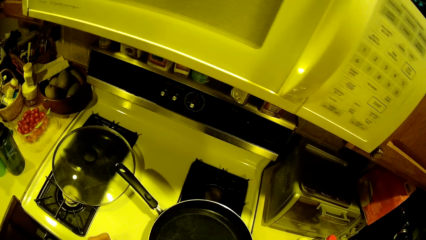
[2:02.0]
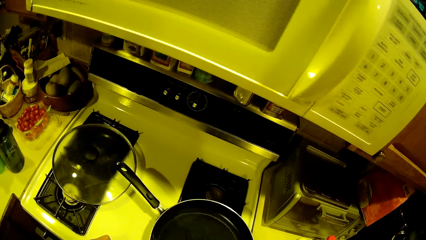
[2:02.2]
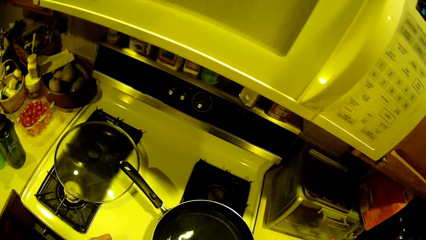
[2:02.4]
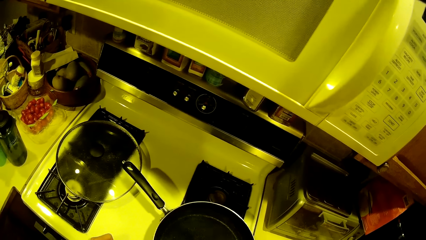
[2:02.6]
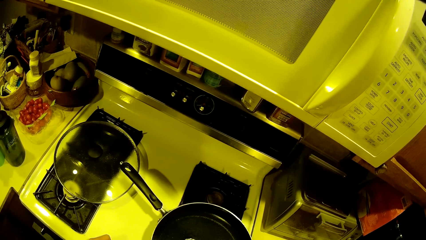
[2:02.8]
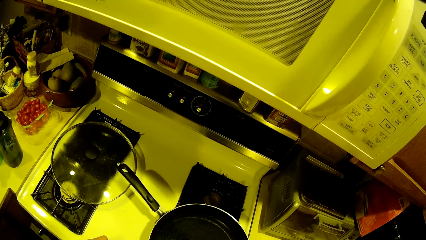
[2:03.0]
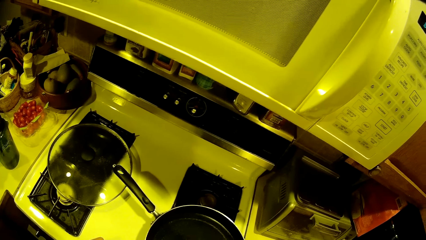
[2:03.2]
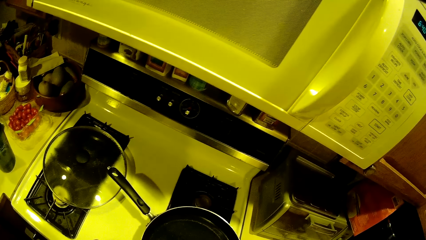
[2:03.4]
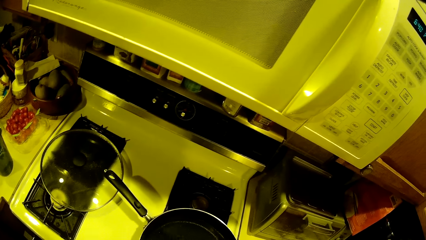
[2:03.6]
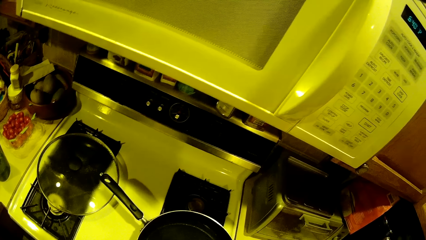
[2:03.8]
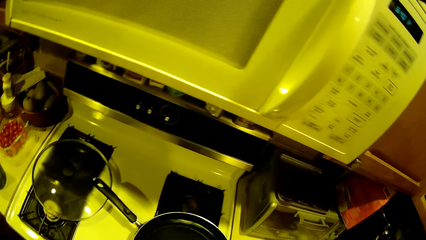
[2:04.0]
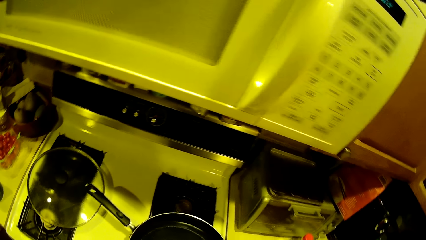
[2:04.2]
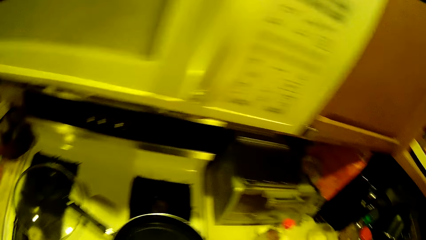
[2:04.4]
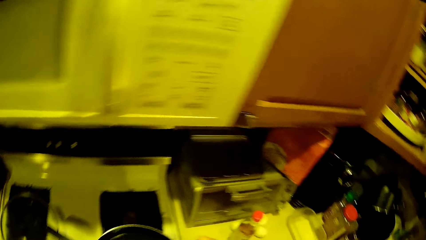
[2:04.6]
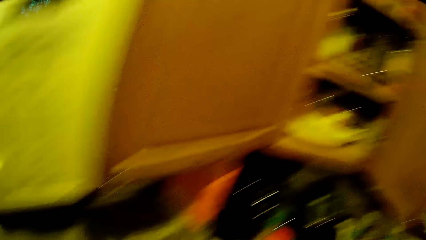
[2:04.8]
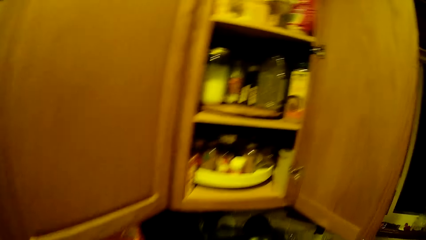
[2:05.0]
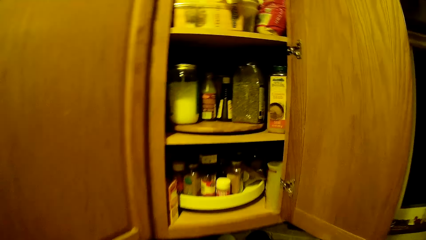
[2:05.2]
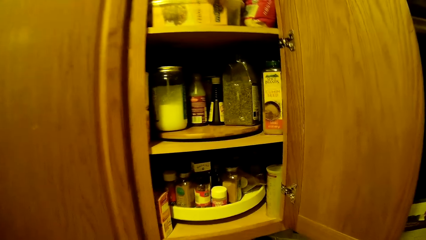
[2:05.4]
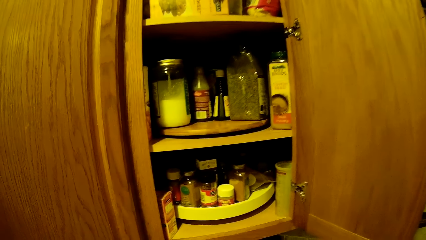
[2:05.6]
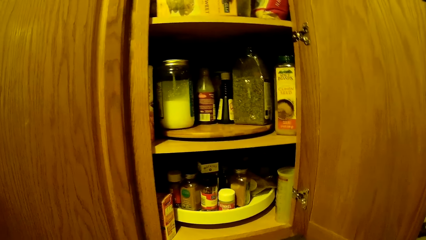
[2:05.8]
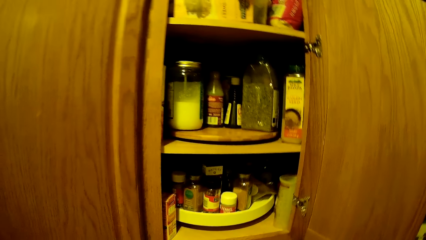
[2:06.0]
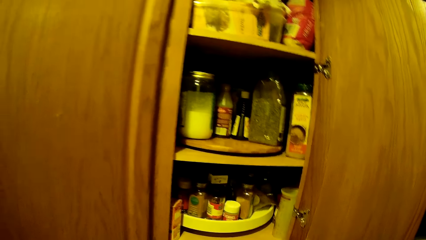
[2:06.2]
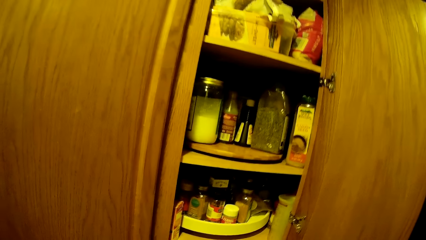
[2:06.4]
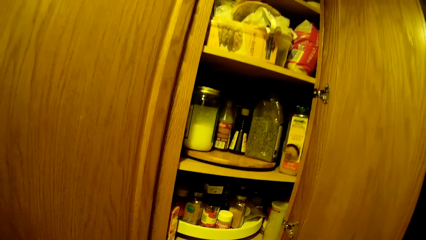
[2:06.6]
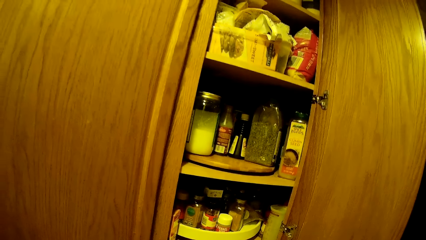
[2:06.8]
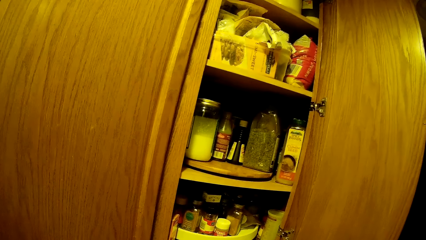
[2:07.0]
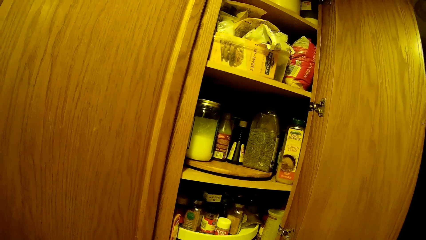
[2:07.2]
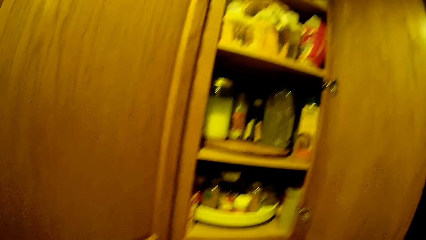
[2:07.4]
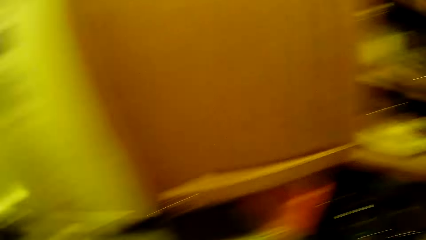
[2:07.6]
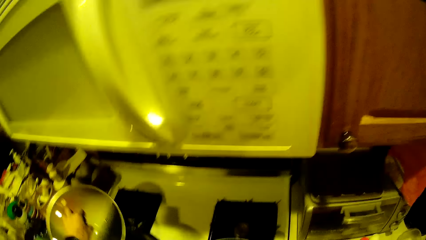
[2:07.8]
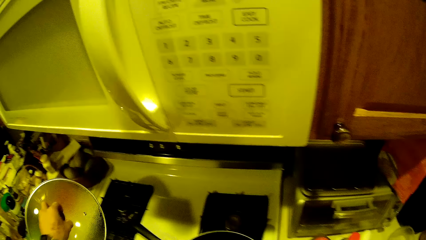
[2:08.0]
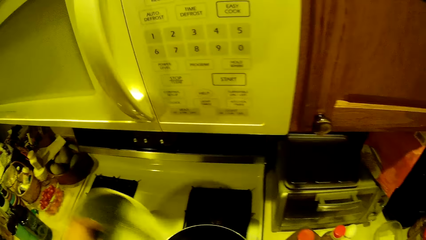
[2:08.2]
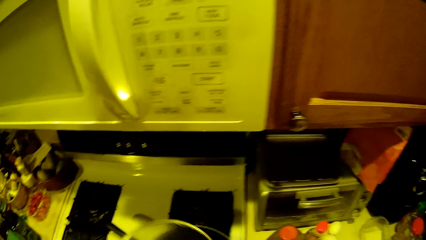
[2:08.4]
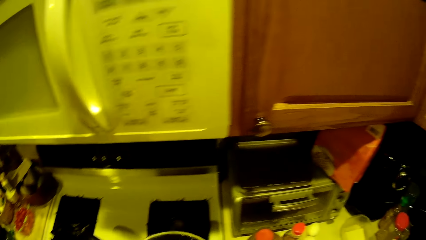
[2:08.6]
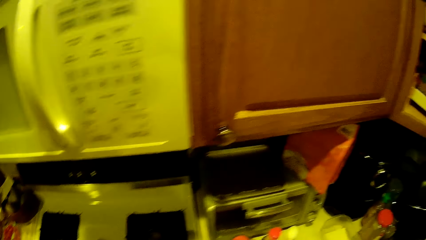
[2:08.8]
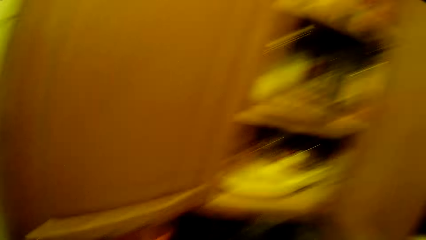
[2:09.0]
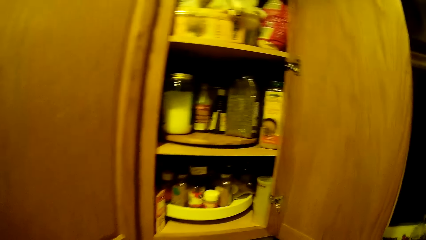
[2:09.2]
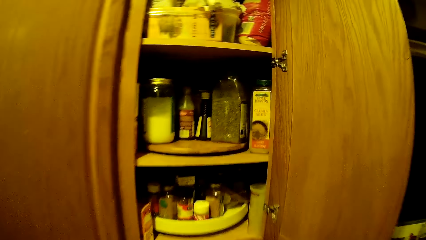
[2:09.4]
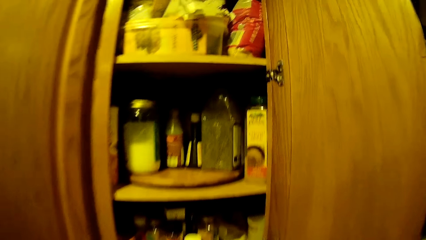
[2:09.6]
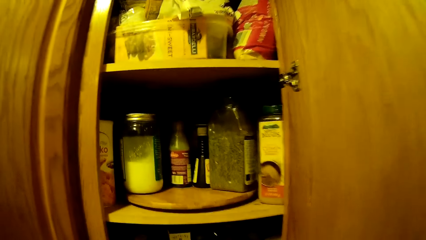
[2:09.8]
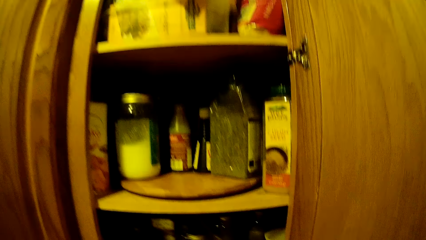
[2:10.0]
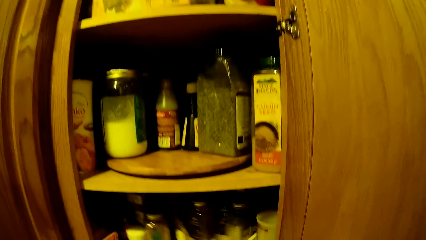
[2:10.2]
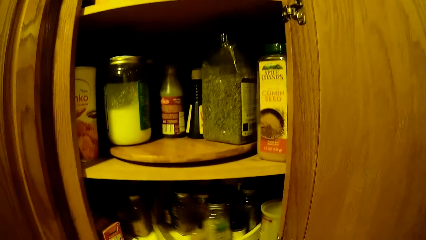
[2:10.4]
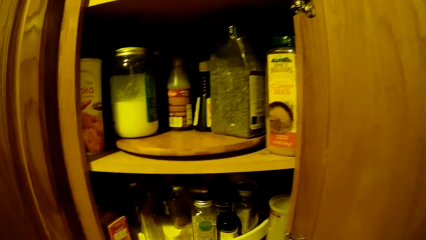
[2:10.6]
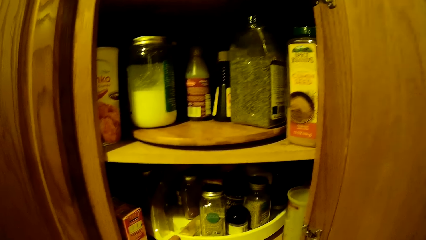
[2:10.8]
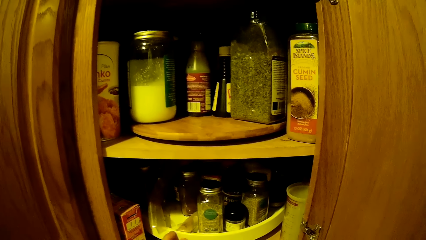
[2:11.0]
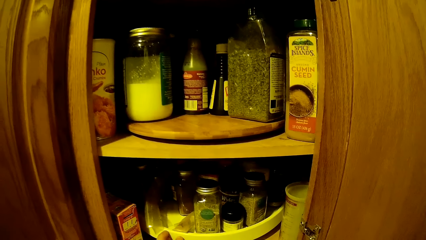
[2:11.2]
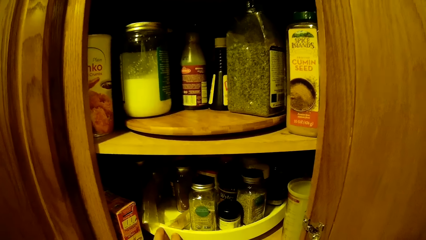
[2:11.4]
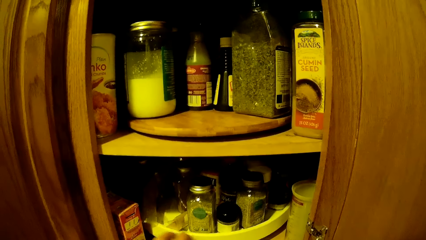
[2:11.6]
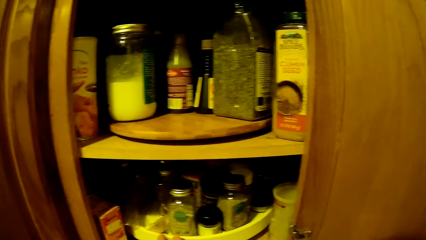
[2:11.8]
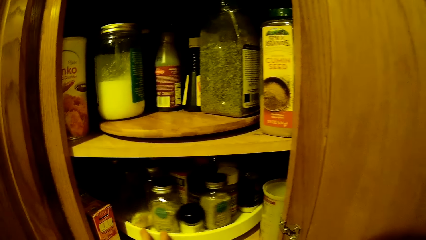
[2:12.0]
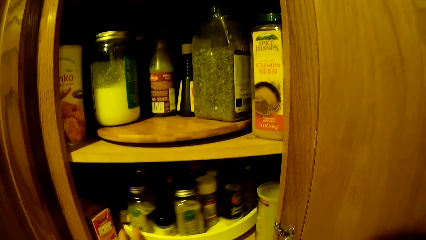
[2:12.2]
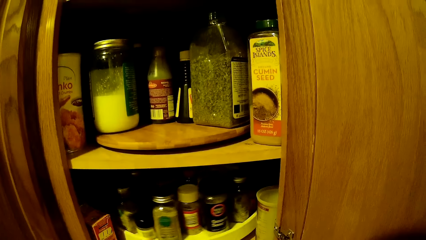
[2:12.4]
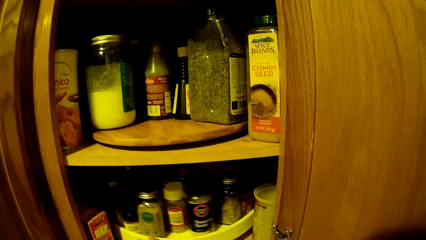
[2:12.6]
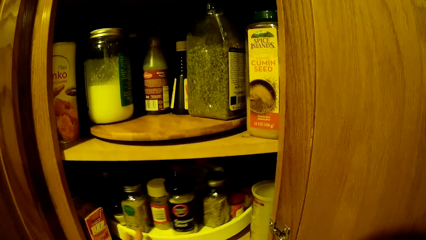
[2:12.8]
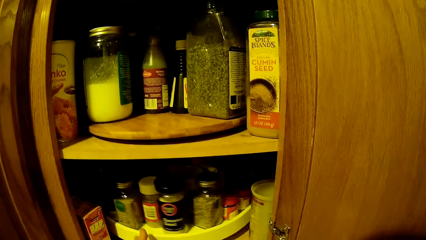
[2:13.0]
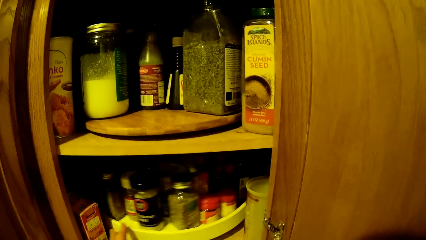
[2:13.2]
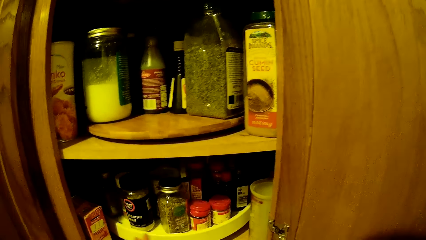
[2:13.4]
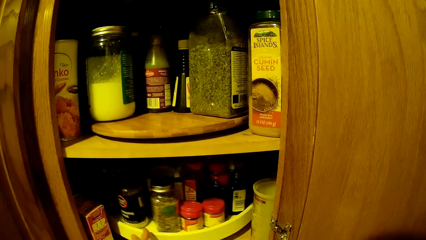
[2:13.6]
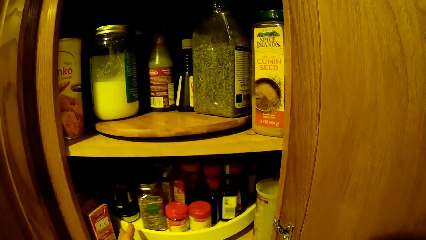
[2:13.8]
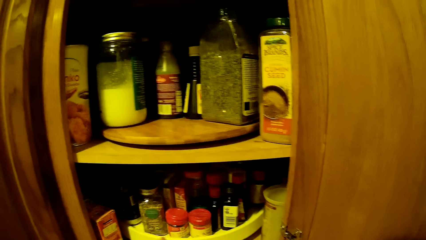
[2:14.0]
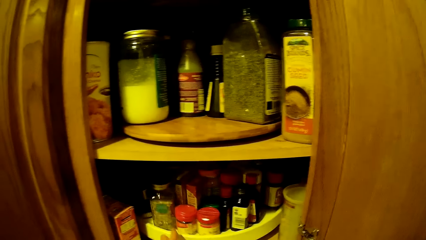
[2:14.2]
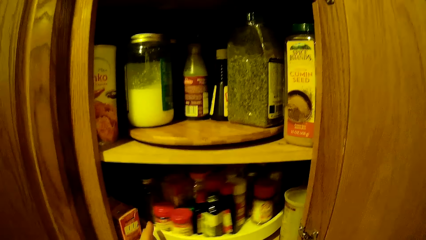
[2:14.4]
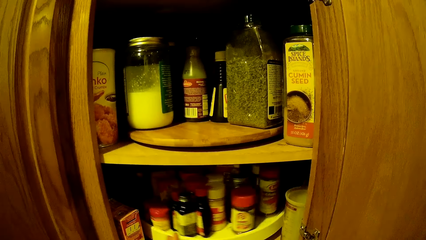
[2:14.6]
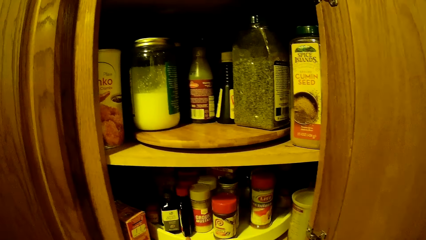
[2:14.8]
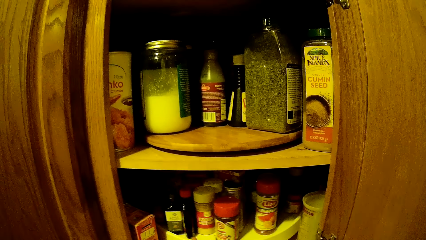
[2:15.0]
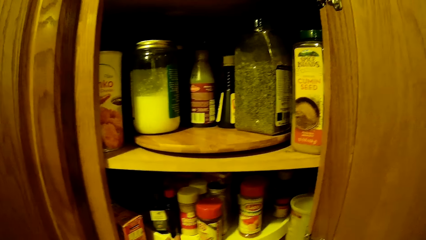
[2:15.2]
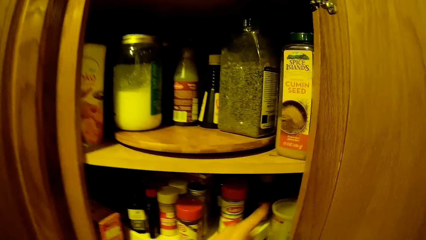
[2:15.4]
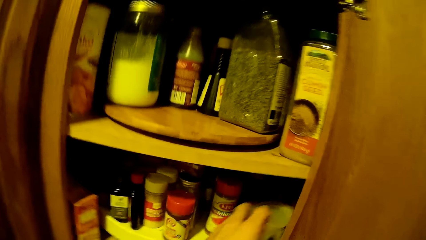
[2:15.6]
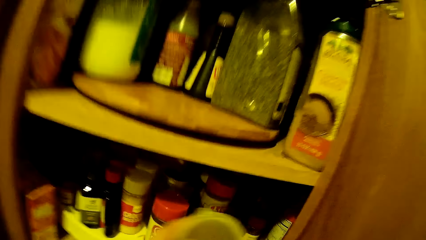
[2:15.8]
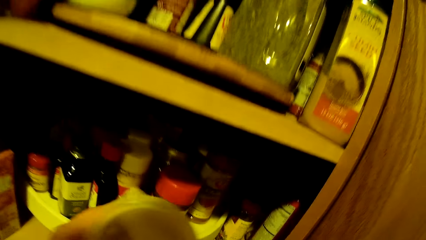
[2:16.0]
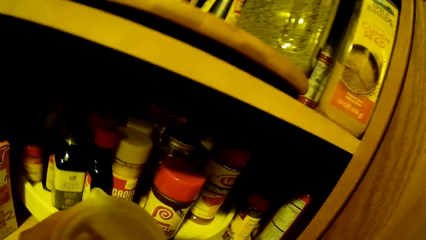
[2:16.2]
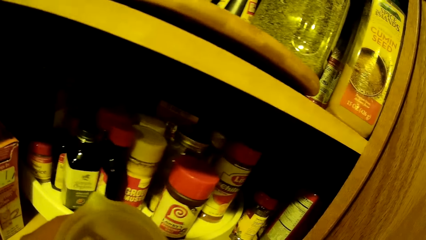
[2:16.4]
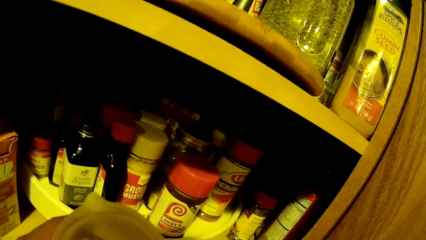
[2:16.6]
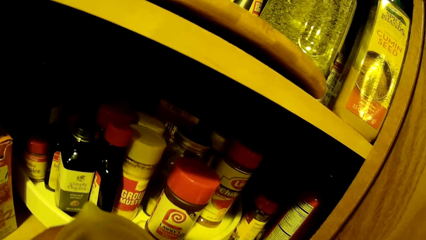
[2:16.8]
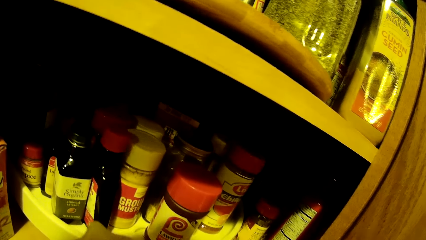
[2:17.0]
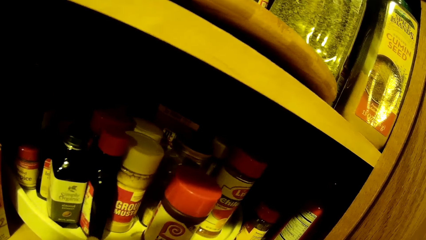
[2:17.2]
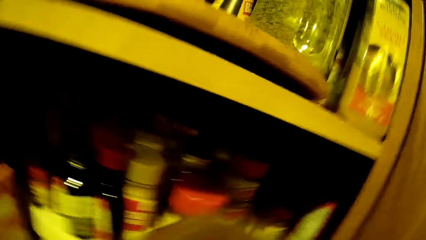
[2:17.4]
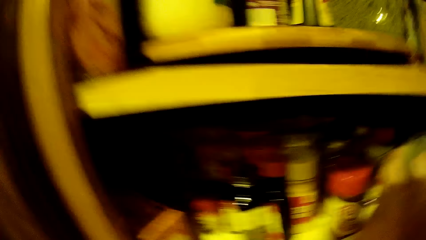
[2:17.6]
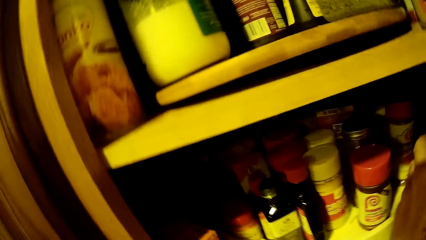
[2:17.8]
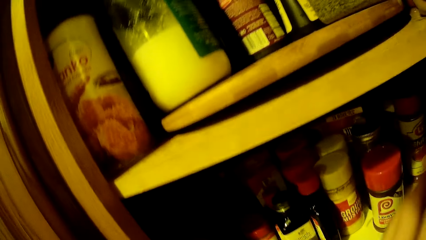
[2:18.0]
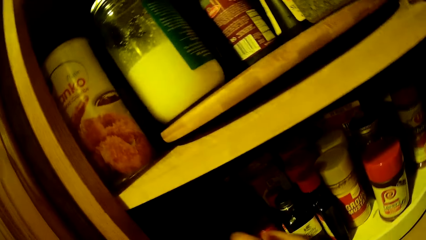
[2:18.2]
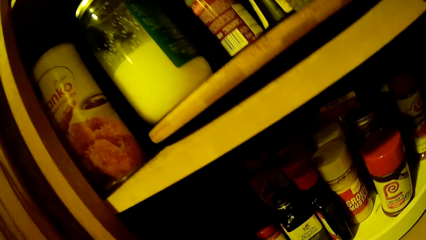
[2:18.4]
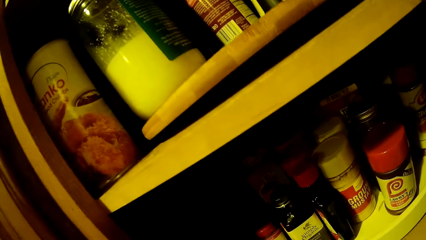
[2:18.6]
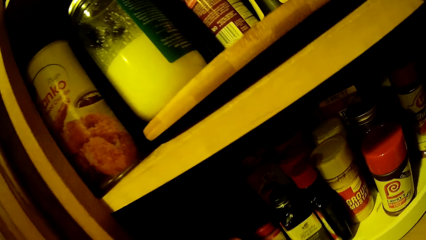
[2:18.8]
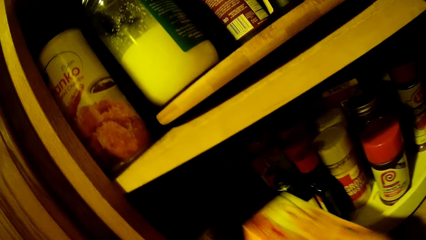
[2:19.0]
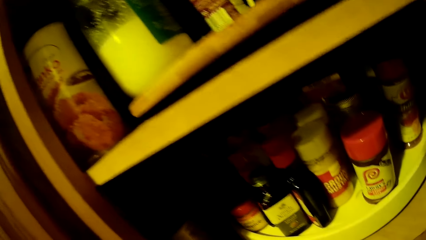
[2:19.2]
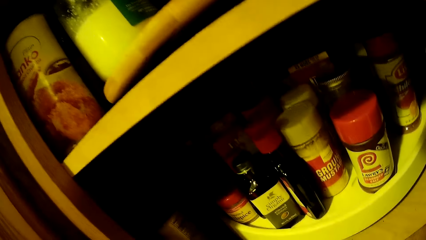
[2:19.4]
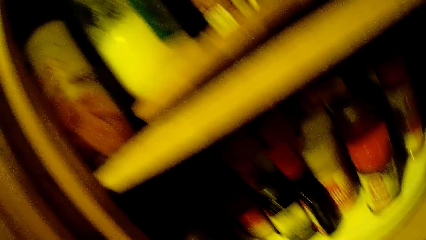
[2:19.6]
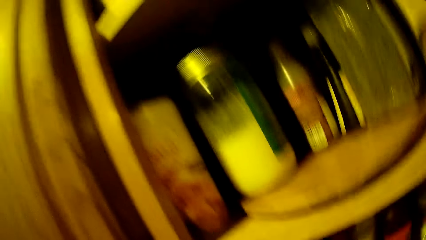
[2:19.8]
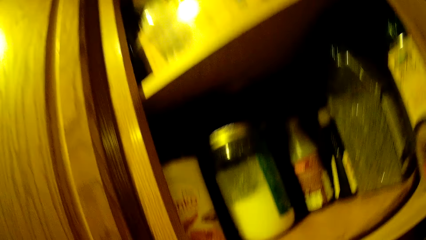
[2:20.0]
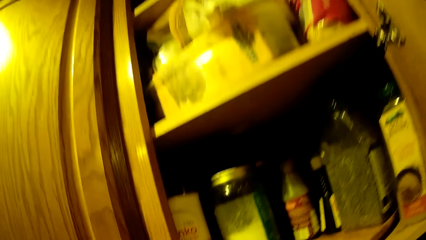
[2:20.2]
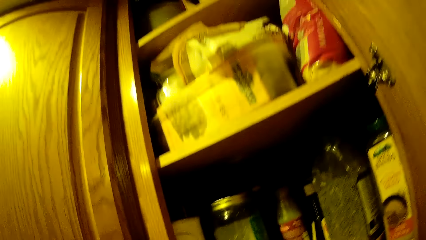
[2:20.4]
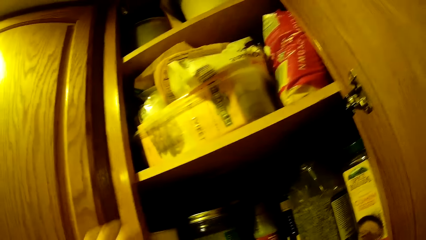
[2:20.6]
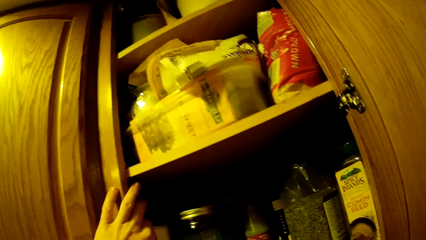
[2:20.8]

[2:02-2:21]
The camera wearer picks the pot's cover from the cooker with his left hand. He covers the pot with his left hand. He rotates a tray in the kitchen cabinet with his left hand. He picks a jar from the kitchen cabinet with his left hand. He places the jar into the kitchen cabinet with his left hand. He picks a carton from the kitchen cabinet with his right hand.
